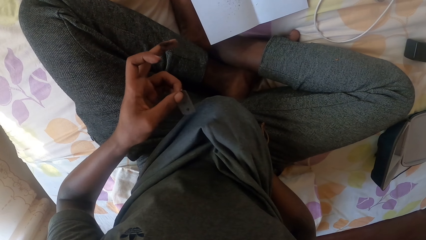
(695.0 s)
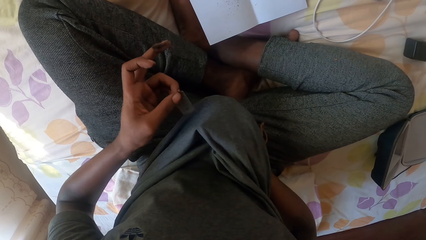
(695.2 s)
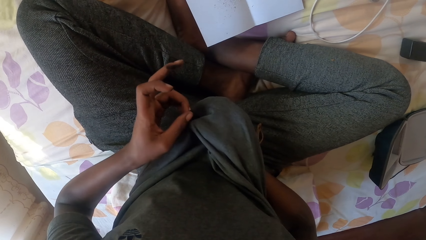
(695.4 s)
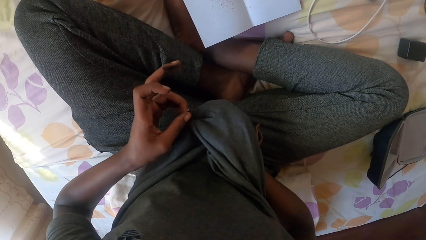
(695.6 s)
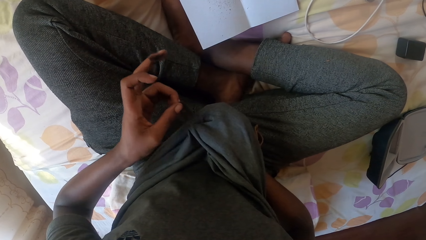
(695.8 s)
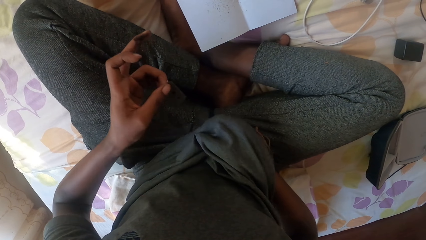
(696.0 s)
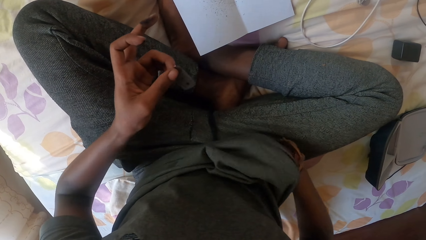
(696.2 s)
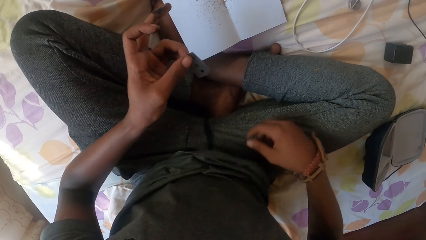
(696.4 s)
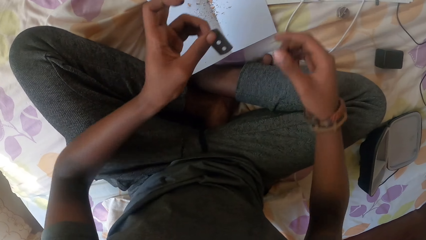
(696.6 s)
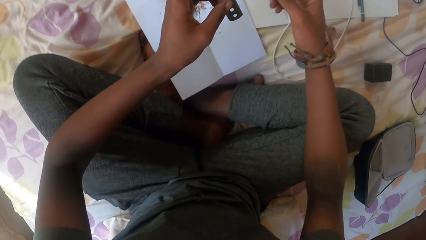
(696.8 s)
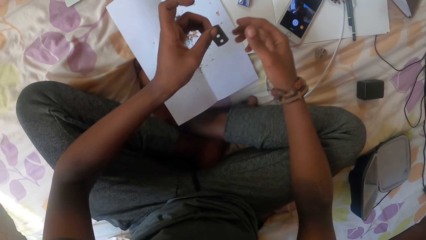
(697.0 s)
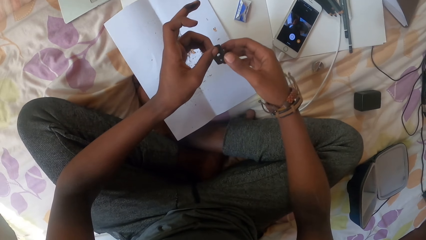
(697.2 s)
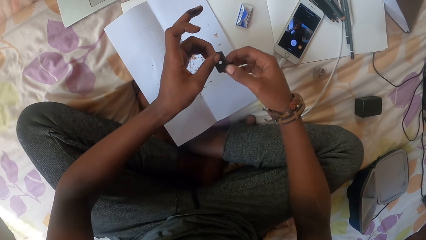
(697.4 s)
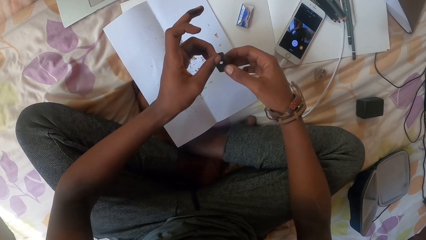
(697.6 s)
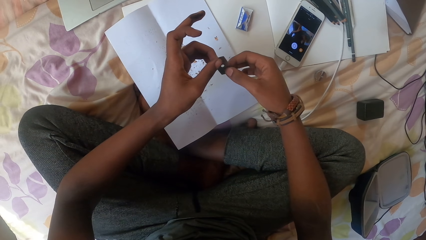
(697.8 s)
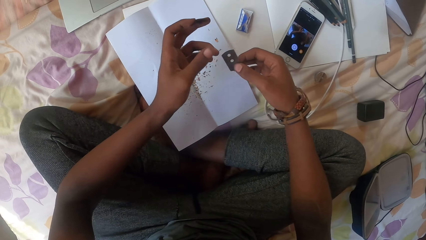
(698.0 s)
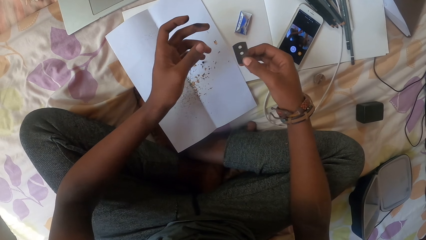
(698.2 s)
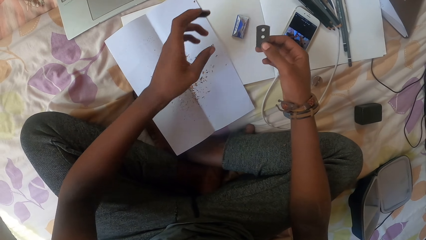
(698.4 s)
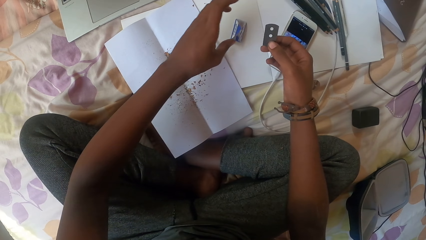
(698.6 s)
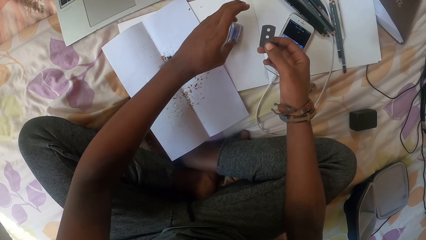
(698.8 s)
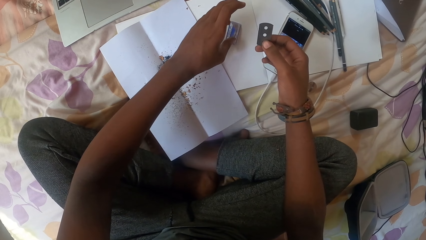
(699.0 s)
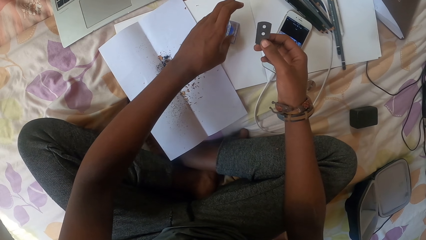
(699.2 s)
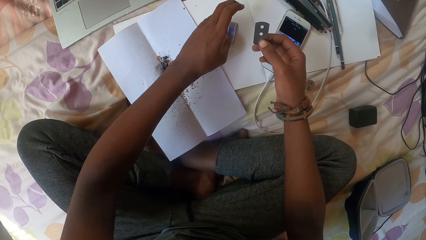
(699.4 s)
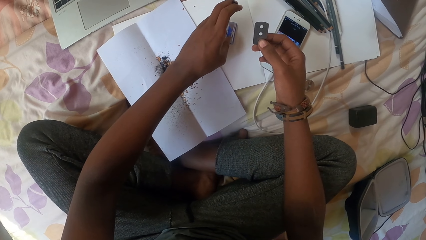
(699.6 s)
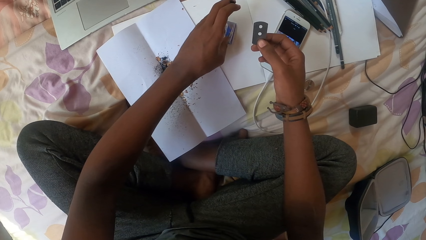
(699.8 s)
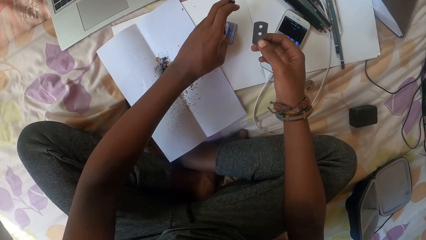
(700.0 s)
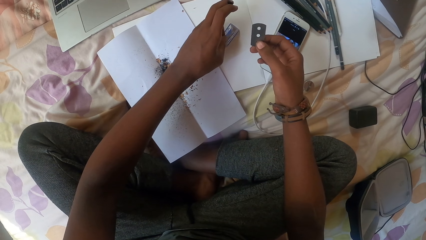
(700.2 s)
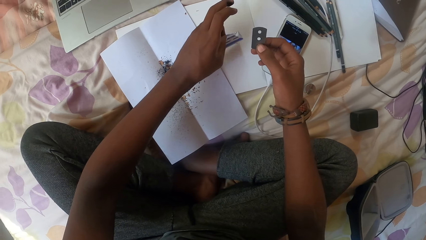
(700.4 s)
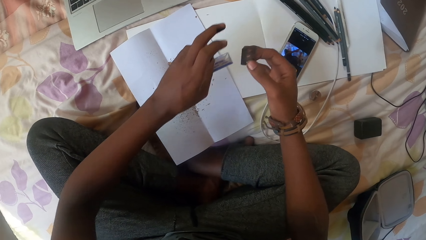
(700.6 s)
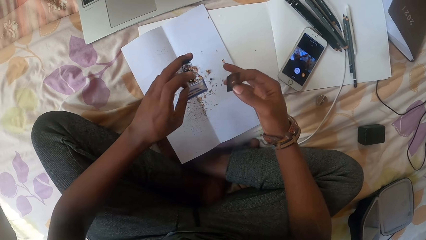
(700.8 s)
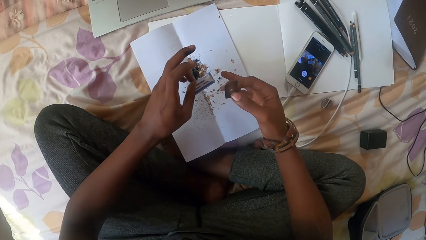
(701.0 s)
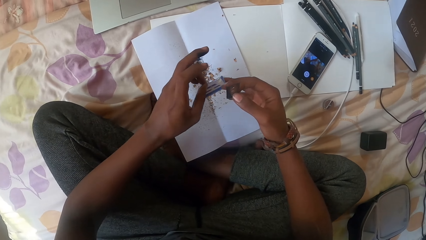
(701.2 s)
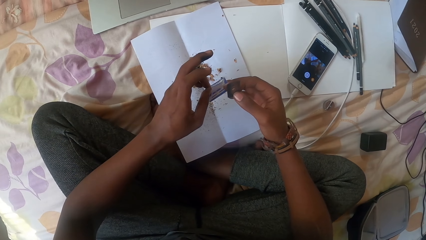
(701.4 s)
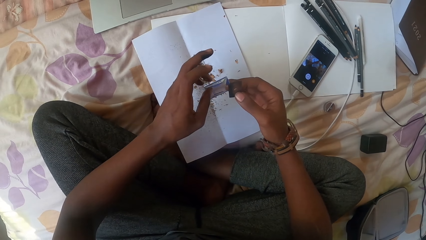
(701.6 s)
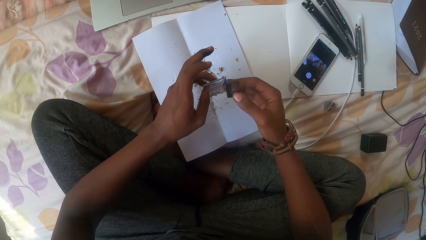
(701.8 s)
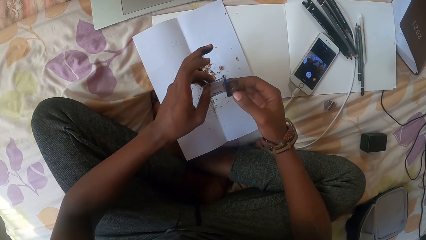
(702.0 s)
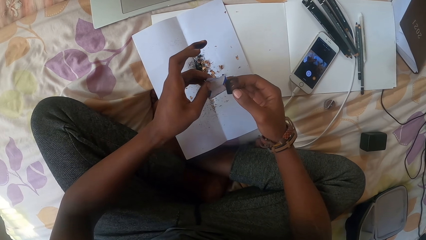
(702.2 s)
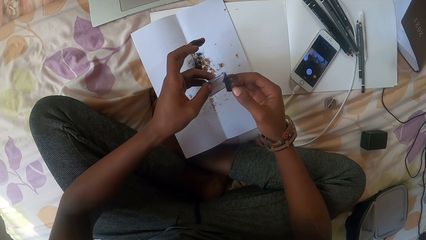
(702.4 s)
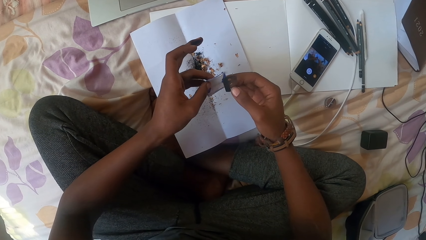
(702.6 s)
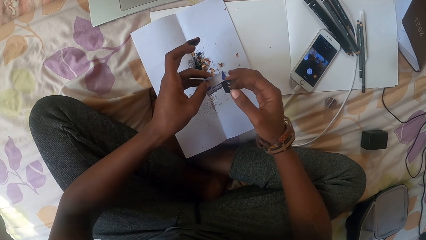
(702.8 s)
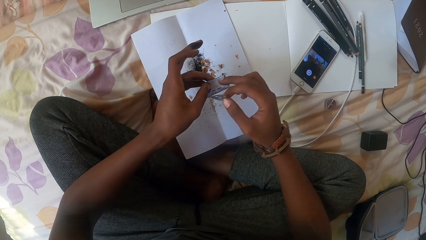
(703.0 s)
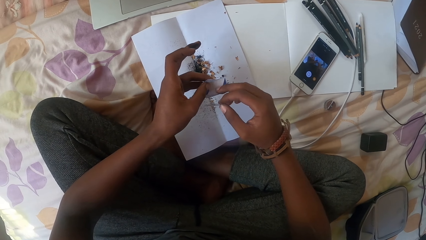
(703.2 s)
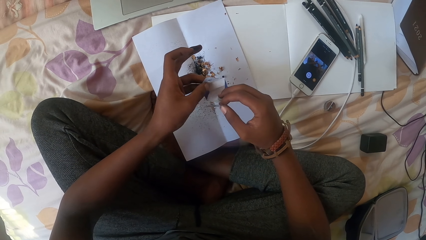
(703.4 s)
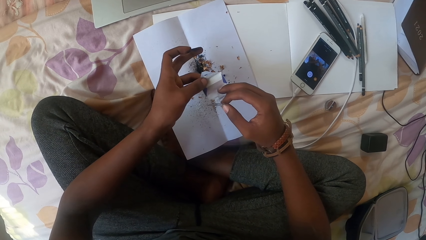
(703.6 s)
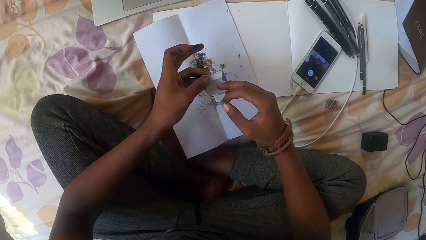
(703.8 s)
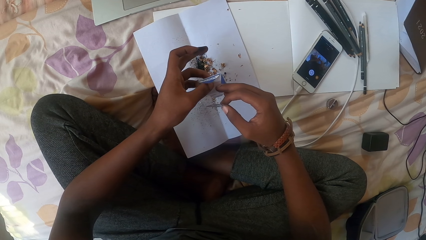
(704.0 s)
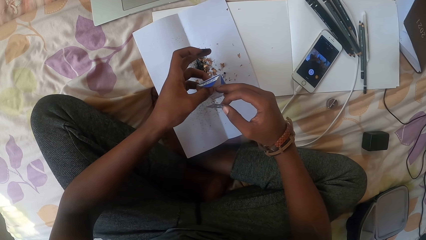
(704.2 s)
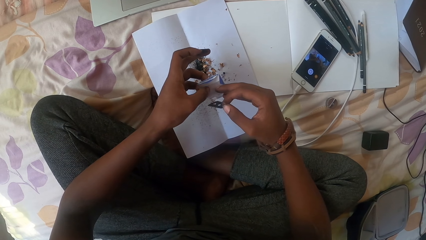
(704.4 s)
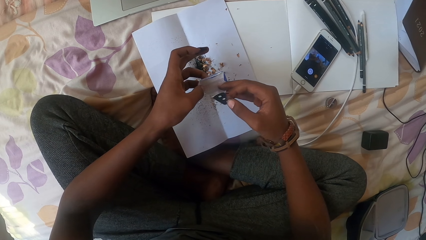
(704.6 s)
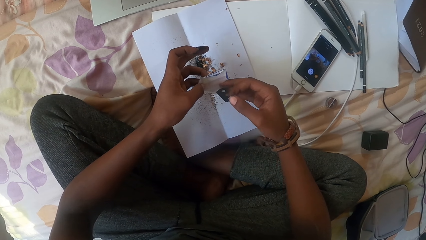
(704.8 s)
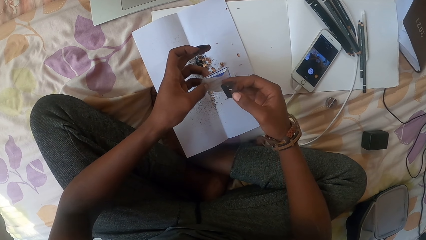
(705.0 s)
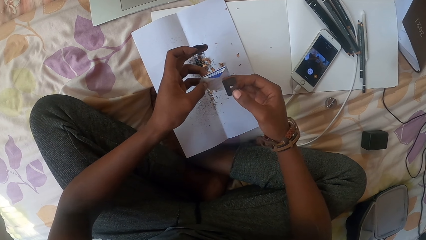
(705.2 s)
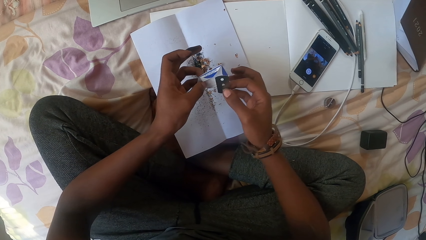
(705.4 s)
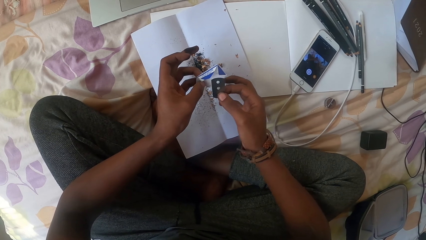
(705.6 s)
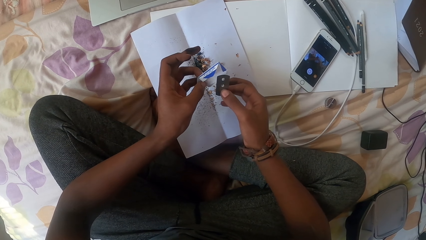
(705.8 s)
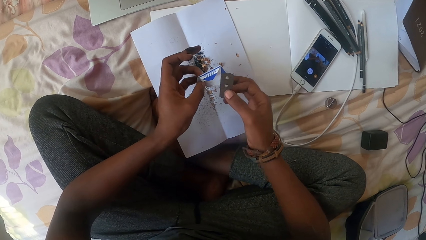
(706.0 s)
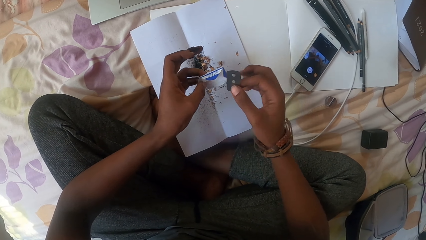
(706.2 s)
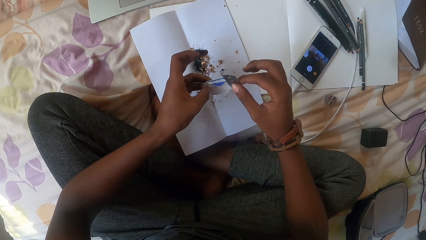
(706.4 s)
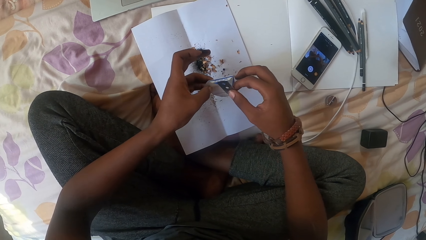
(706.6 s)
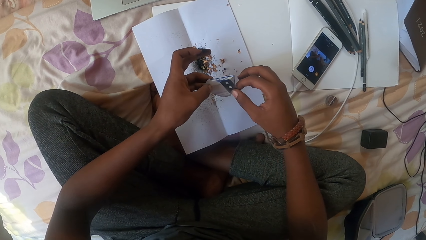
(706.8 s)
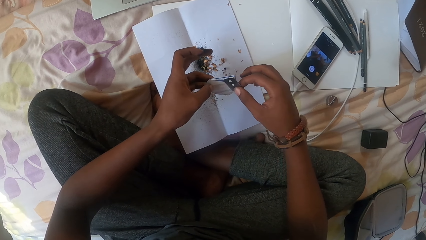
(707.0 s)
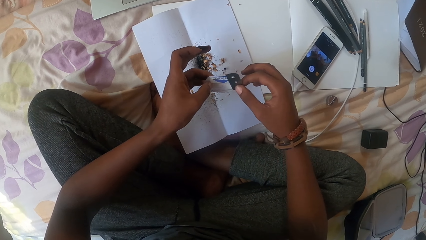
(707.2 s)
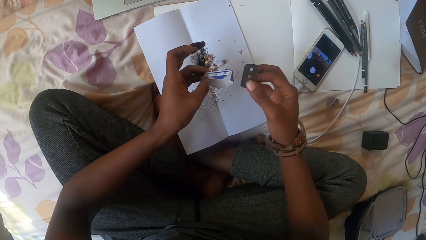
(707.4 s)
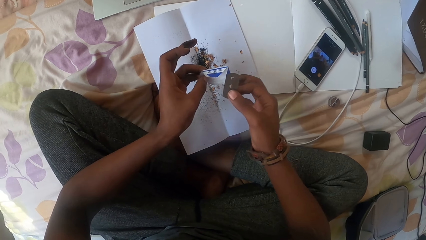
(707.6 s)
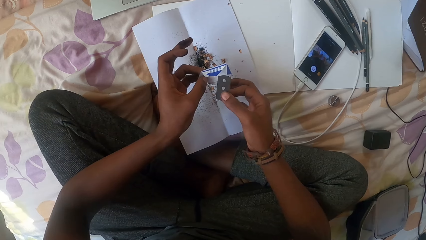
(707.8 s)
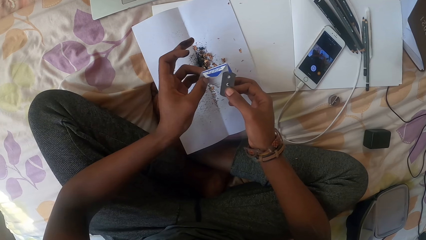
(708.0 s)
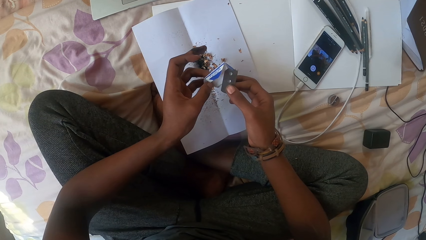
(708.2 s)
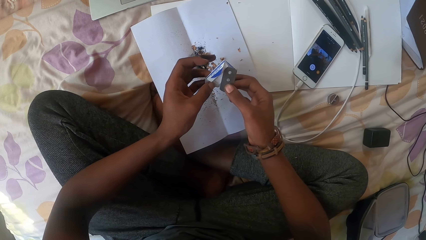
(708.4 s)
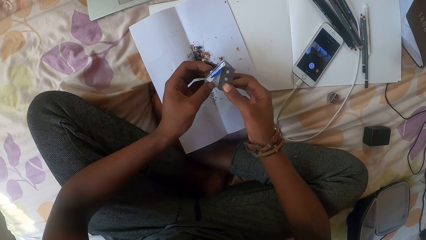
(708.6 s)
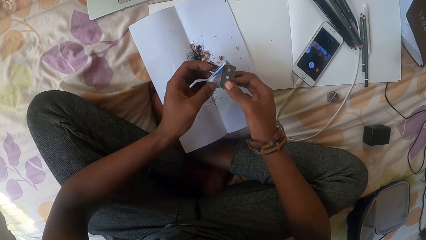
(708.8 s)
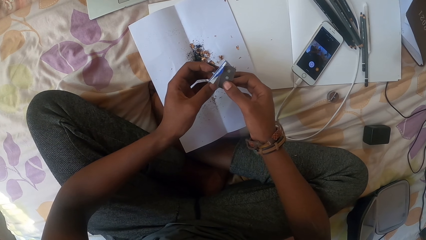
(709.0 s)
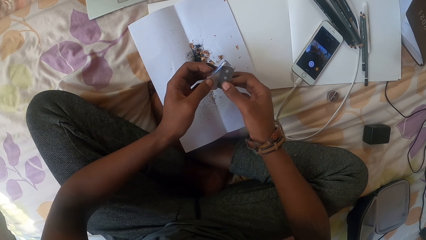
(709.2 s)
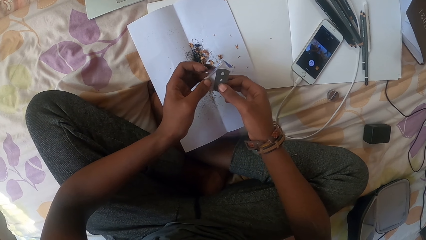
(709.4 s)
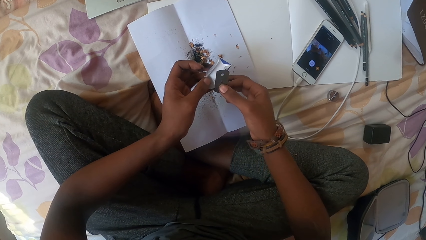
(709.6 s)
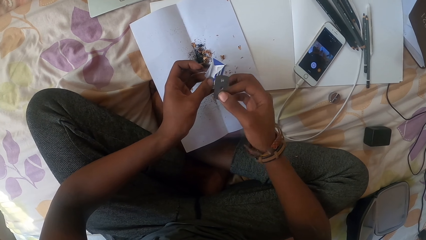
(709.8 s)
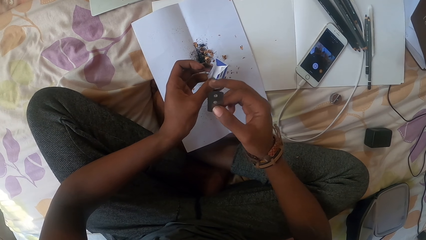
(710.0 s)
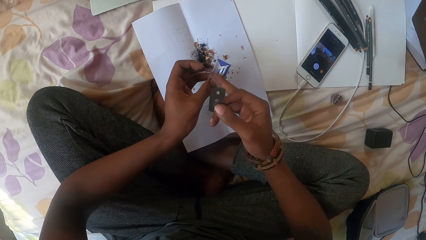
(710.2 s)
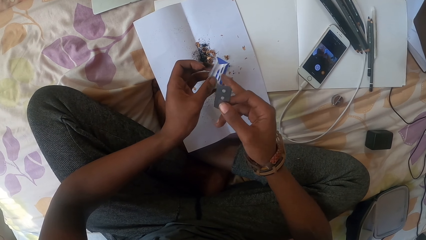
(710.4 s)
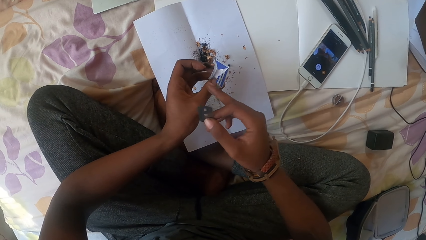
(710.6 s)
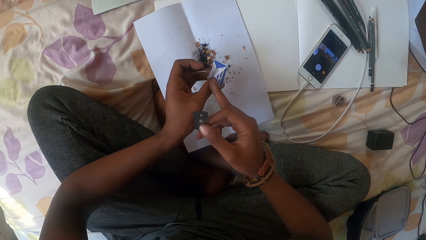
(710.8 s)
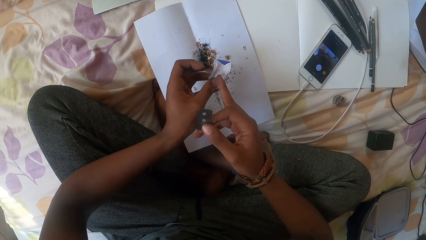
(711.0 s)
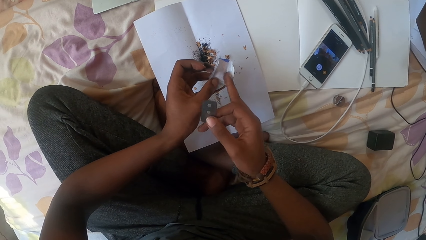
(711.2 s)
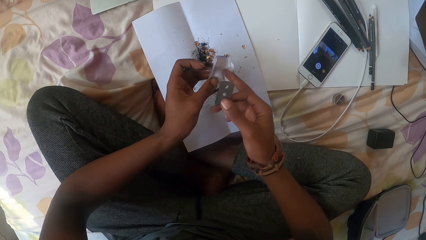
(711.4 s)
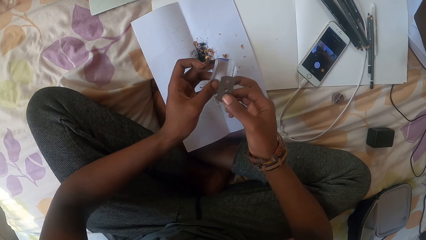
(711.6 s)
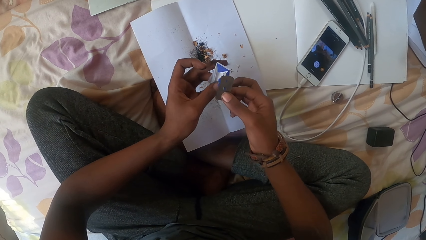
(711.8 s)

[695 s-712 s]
The camera wearer wipes his hand. He picks up the razor blade sachet. He opens the razor blade sachet. He covers the blade.
